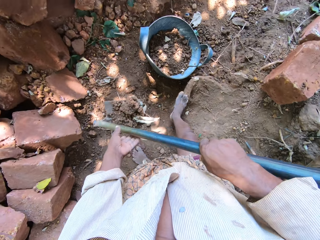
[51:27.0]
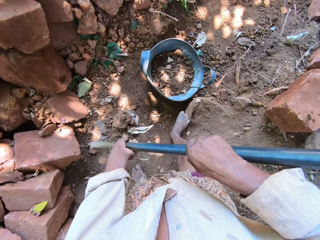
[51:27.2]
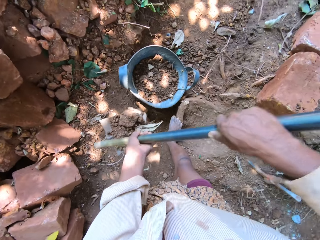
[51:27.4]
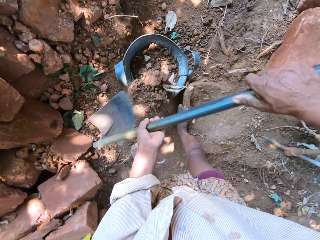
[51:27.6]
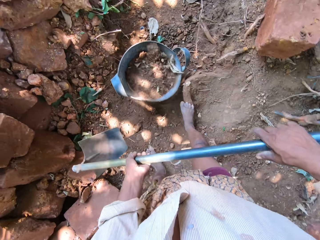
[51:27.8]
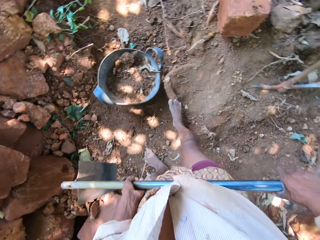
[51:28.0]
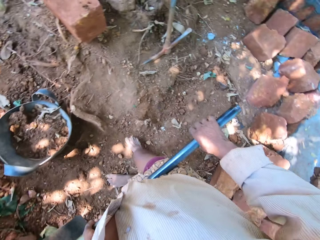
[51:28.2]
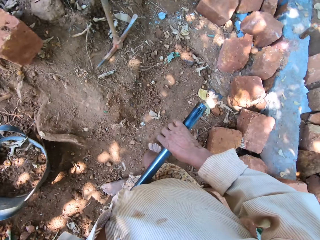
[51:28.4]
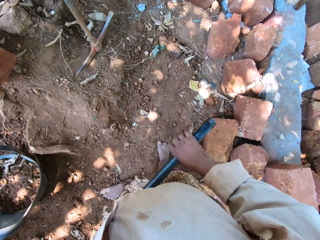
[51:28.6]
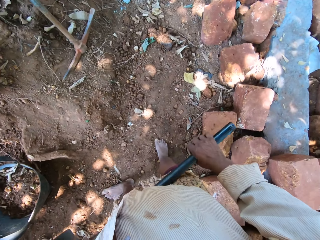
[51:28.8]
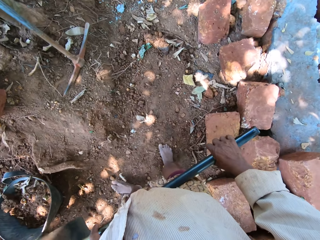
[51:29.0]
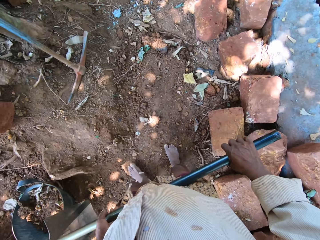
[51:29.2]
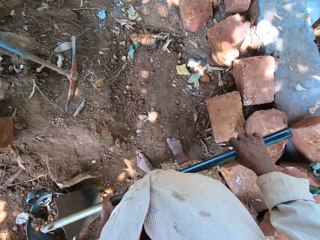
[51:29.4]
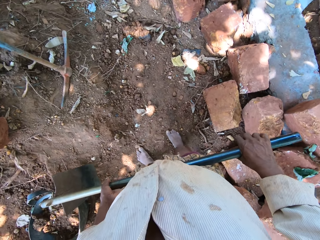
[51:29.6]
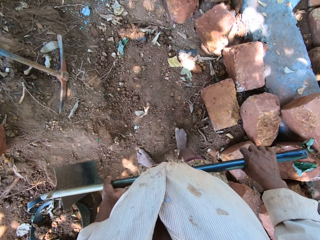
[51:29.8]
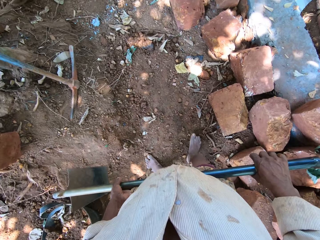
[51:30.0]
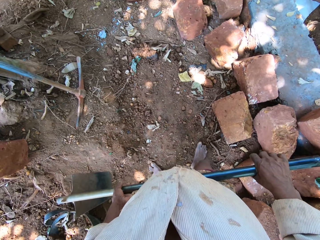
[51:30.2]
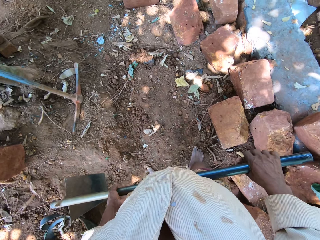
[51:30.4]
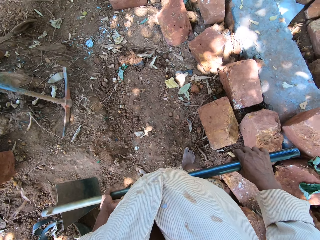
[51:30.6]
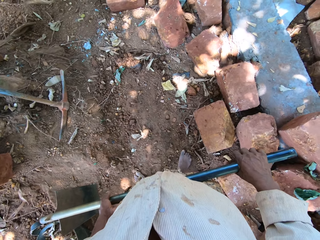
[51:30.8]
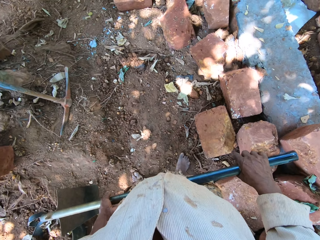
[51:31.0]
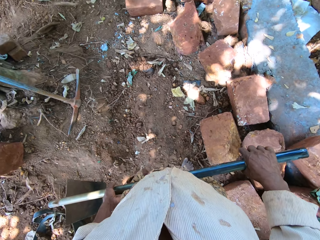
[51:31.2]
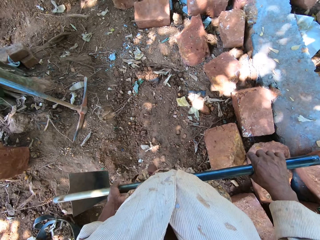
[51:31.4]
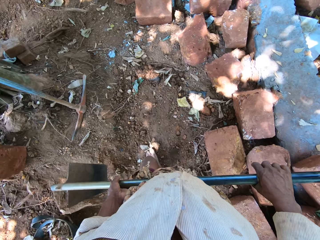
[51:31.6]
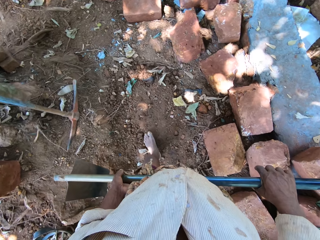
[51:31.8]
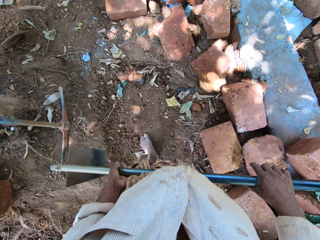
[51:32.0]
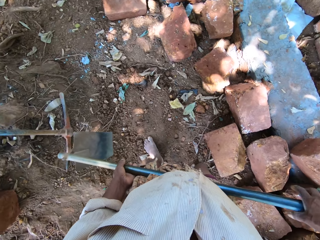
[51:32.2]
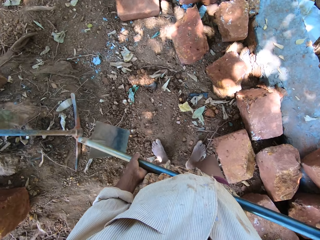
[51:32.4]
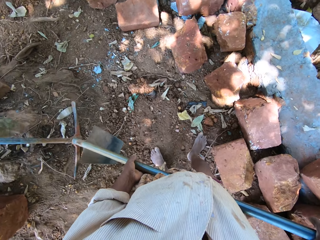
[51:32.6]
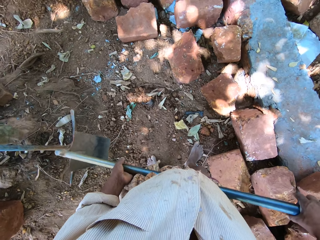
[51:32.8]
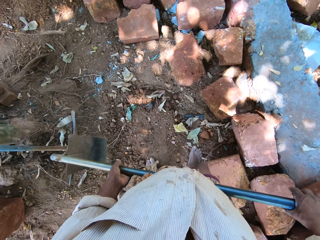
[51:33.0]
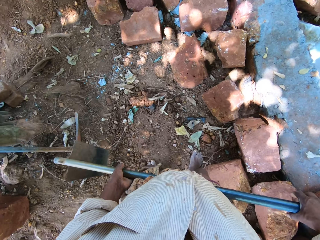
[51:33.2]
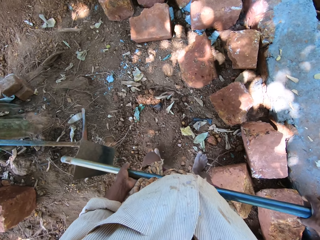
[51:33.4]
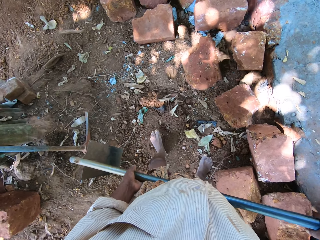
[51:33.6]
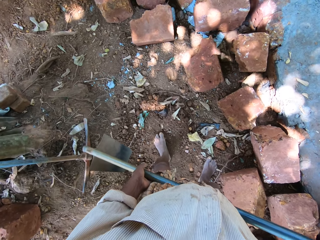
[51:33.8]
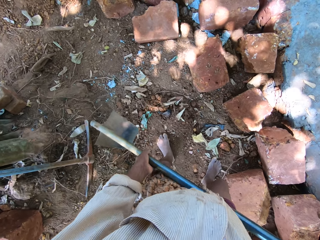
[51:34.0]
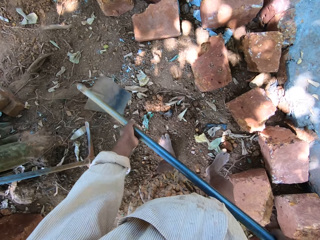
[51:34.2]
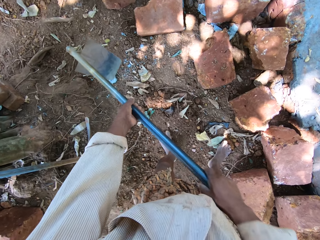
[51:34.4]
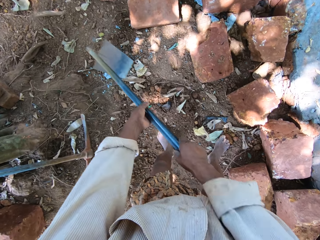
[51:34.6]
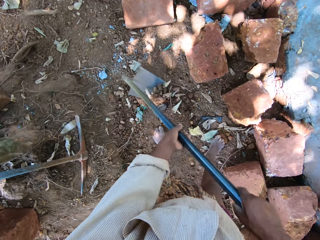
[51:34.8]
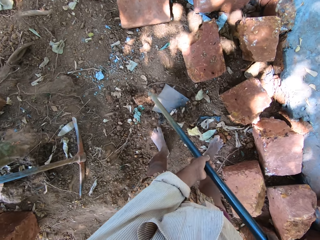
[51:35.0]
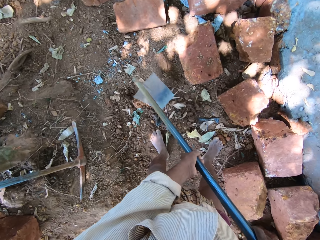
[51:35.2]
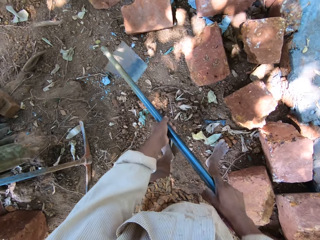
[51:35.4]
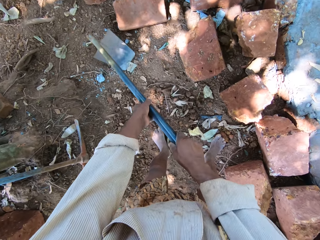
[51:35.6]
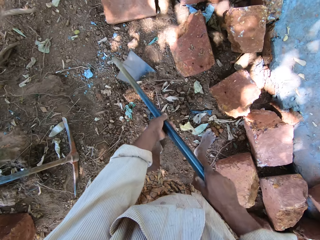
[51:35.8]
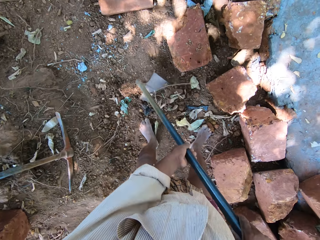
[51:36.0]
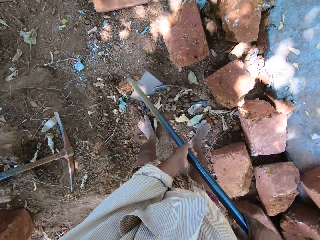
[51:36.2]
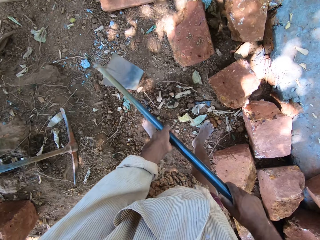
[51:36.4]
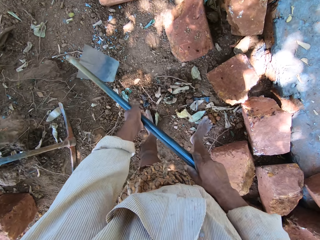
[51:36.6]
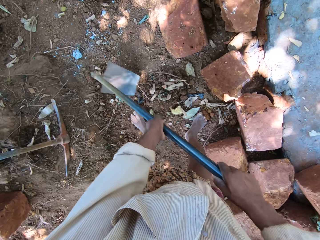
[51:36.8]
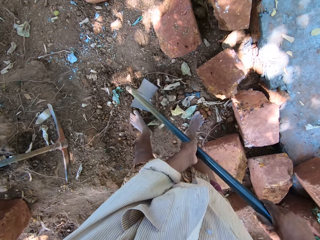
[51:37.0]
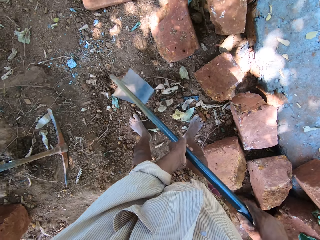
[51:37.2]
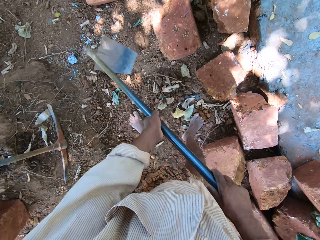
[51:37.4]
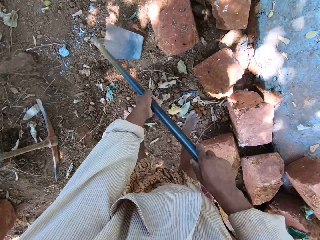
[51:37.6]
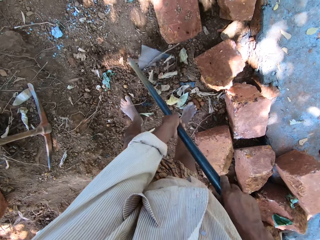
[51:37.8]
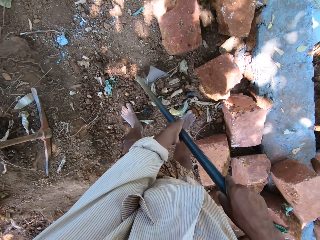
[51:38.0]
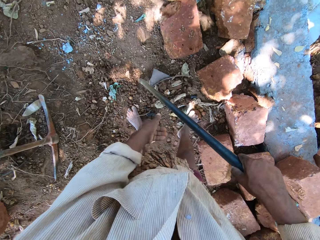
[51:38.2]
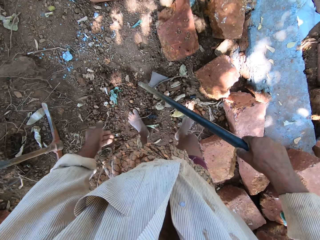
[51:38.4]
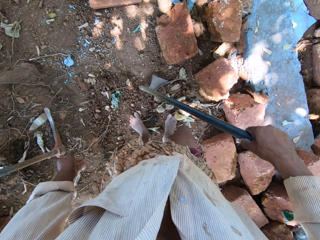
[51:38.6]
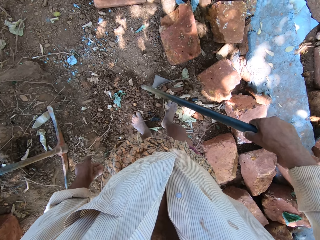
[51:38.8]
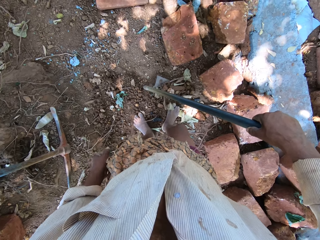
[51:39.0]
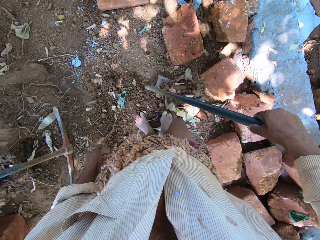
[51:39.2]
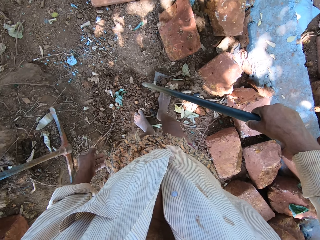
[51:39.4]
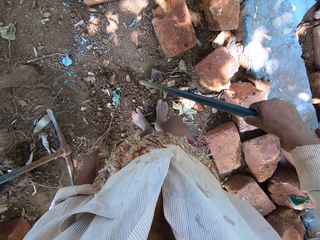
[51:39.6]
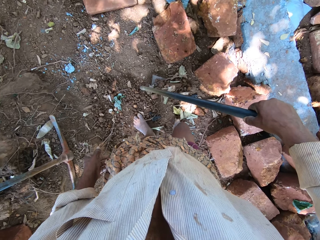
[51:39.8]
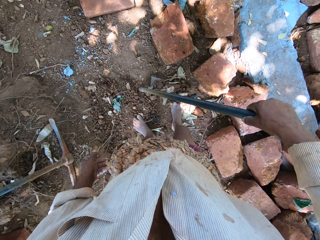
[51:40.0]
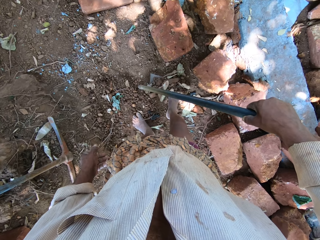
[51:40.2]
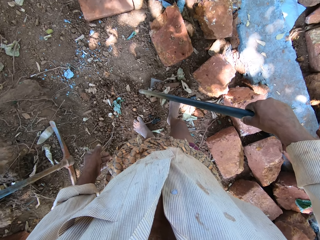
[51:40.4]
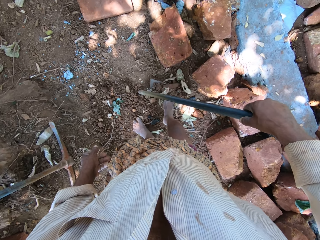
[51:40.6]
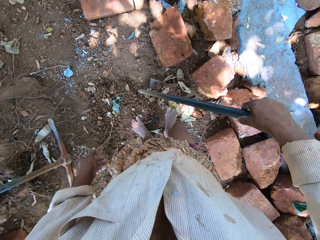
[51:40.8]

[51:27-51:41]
The camera wearer pours the sand in the container with the hoe in both hands. He packs sand from the ground with the hoe in both hands. He packs the sand on the hoe in his right hand with his right leg.

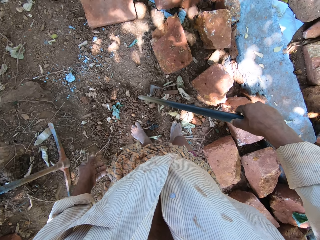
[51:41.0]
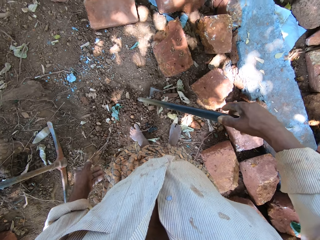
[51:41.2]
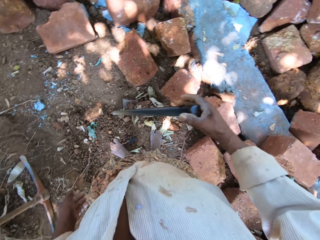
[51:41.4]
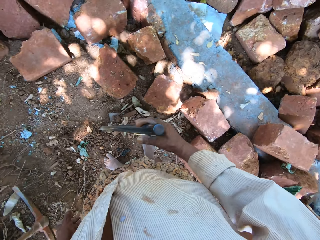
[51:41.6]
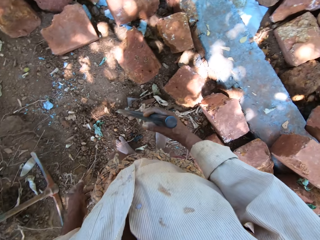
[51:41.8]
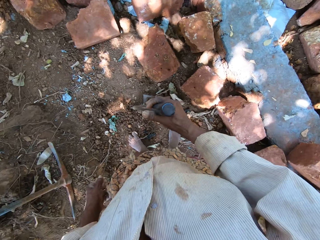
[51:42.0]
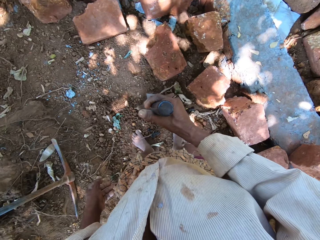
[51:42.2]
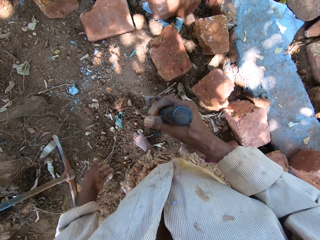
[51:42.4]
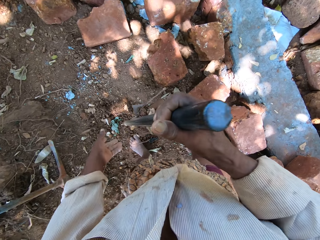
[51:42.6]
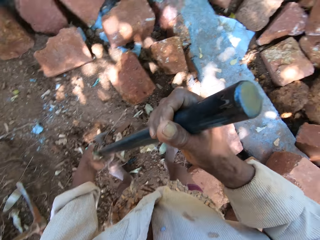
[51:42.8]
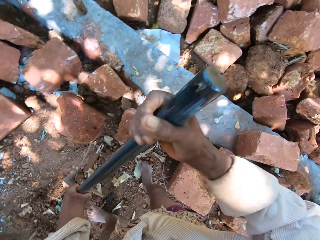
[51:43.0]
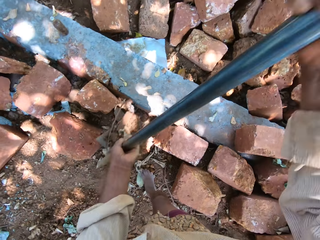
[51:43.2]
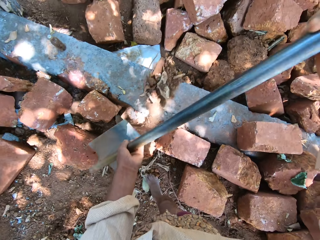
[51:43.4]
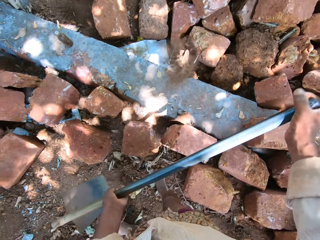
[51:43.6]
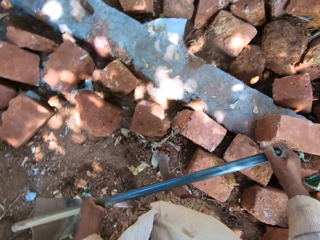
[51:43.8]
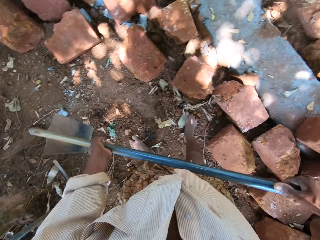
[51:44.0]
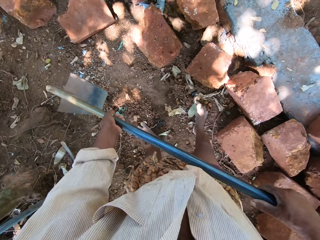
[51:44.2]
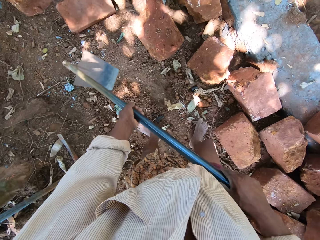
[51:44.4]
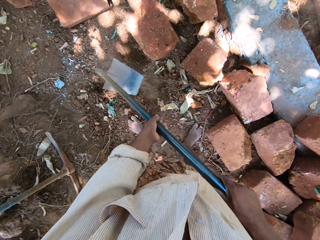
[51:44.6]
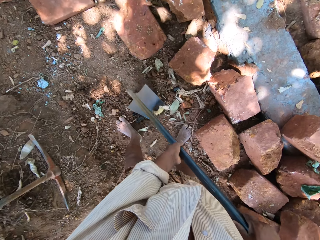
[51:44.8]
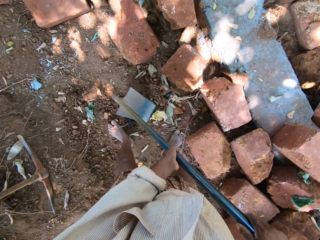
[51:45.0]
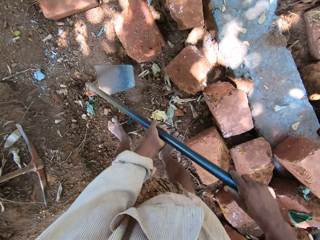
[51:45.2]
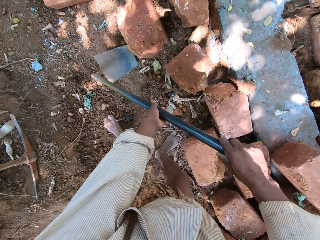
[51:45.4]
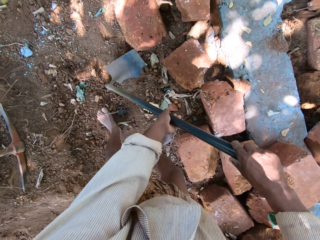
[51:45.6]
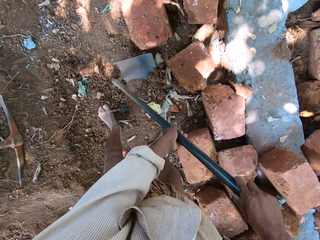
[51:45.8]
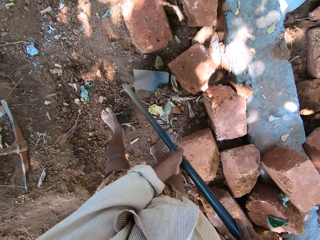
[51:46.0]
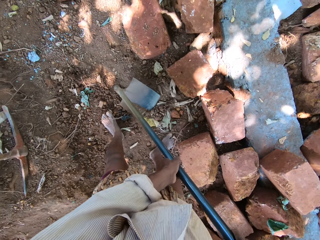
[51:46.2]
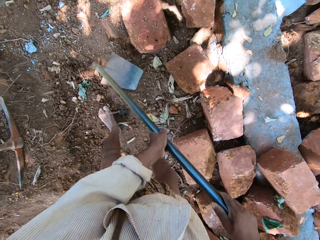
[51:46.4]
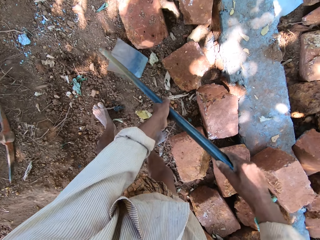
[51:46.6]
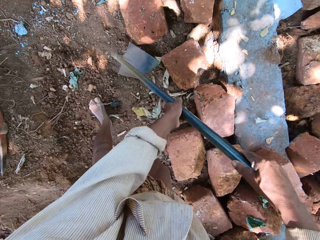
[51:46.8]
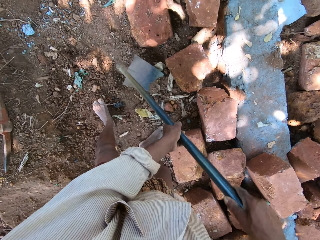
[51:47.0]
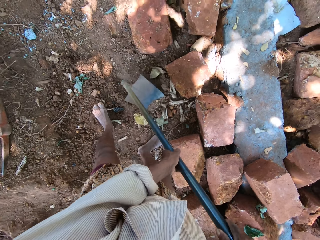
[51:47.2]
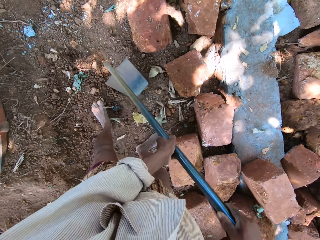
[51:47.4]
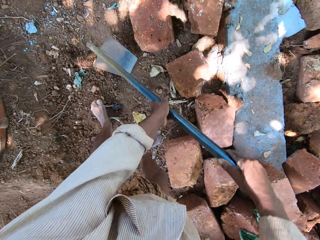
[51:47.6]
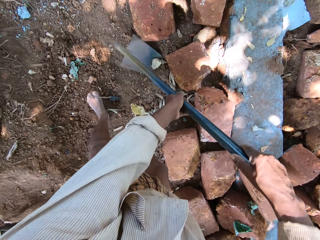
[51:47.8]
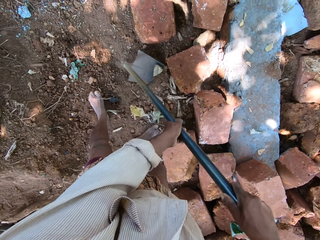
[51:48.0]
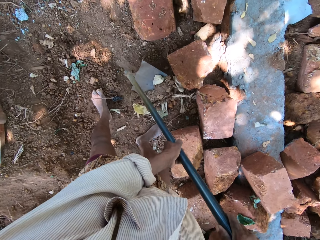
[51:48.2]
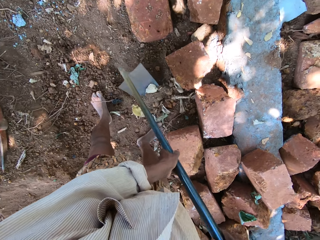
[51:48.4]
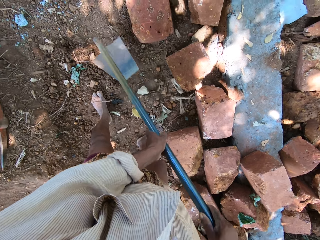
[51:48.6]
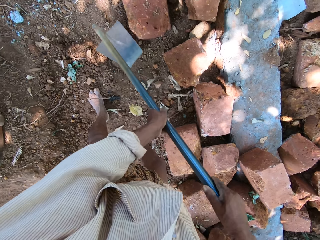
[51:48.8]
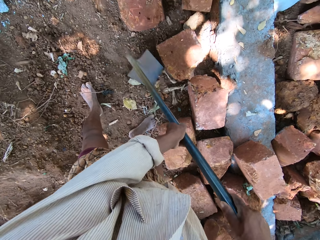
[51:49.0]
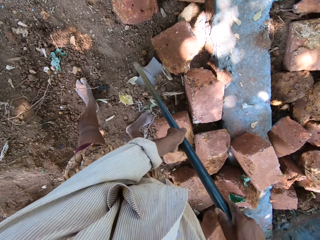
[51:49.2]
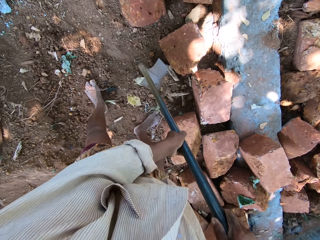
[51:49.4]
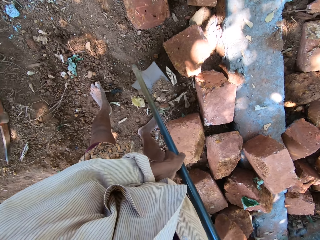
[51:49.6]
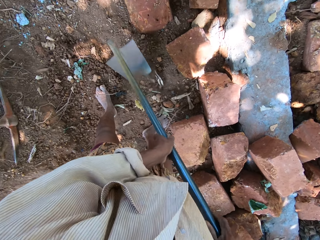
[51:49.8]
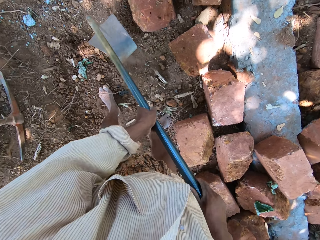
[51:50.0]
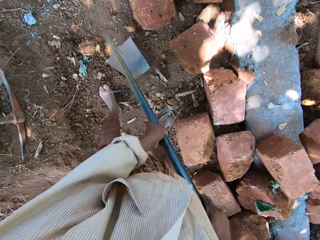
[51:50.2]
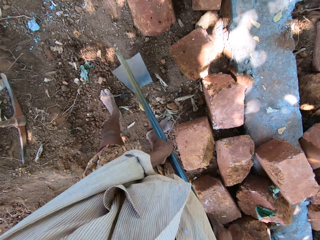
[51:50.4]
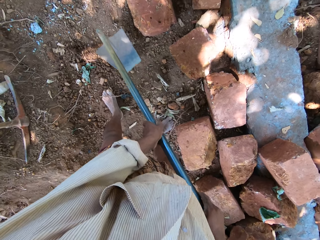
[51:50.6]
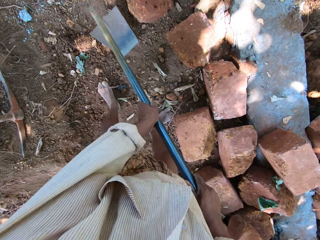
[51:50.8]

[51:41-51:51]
The camera wearer picks the hoe from the ground with his right hand. He pours the sand on the bricks with the hoe in both hands. He packs the sand from the ground with the hoe in both hands.
